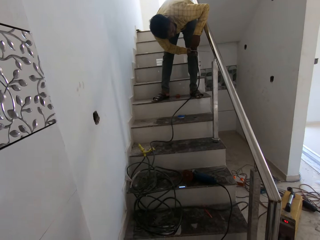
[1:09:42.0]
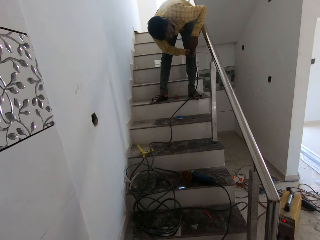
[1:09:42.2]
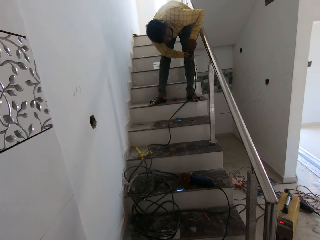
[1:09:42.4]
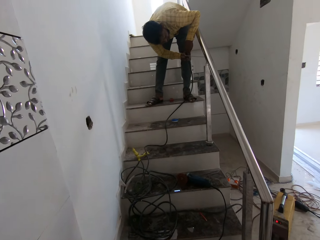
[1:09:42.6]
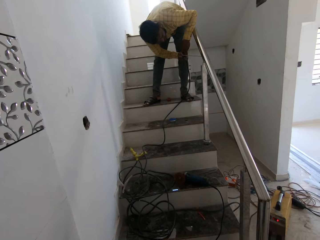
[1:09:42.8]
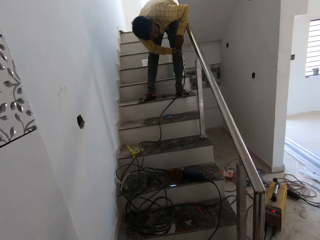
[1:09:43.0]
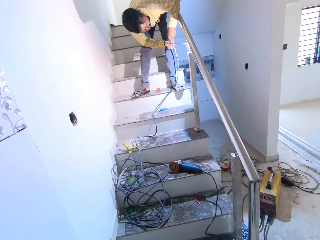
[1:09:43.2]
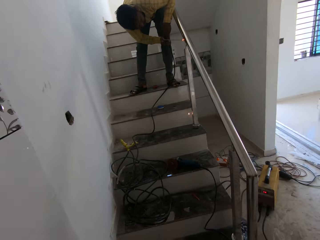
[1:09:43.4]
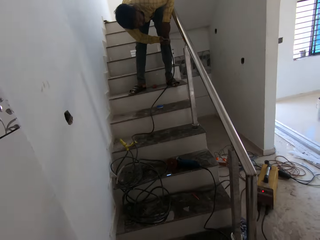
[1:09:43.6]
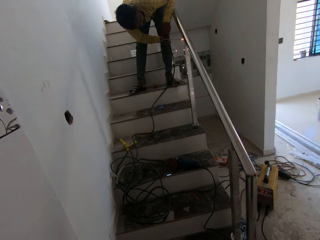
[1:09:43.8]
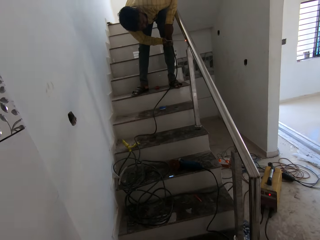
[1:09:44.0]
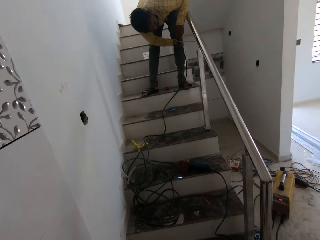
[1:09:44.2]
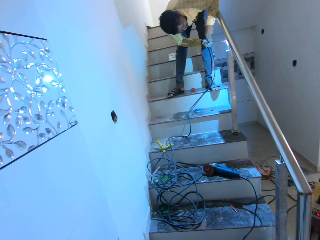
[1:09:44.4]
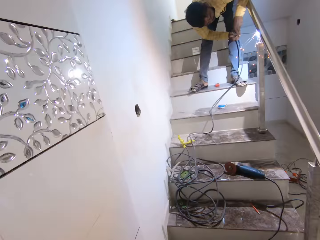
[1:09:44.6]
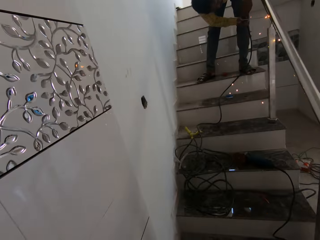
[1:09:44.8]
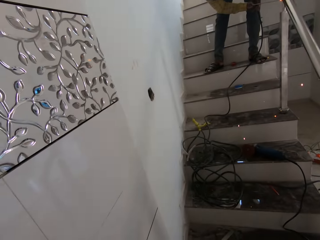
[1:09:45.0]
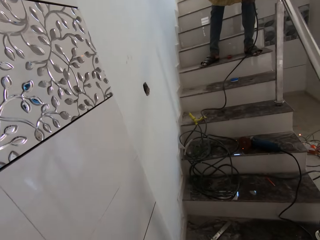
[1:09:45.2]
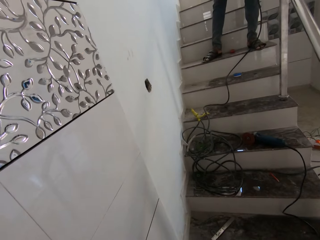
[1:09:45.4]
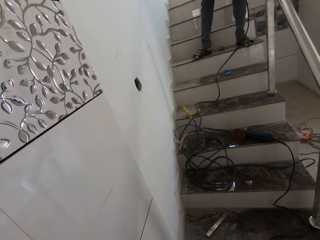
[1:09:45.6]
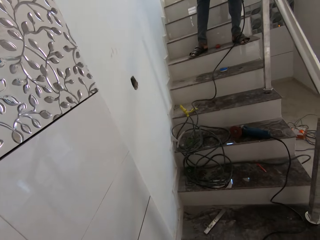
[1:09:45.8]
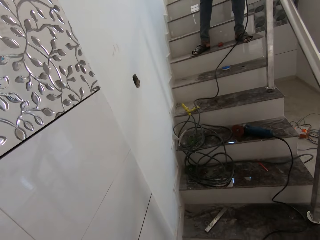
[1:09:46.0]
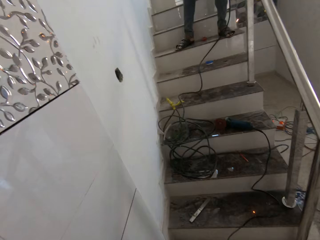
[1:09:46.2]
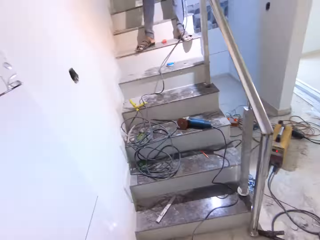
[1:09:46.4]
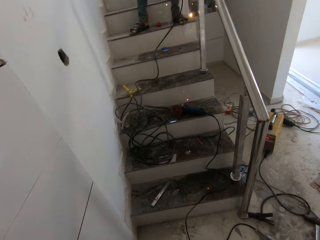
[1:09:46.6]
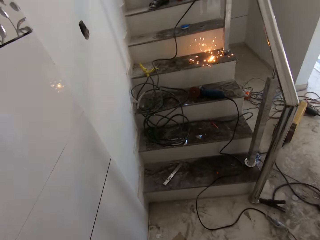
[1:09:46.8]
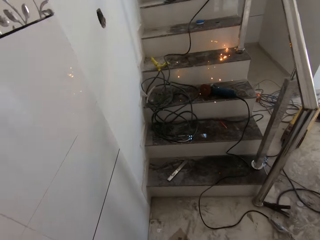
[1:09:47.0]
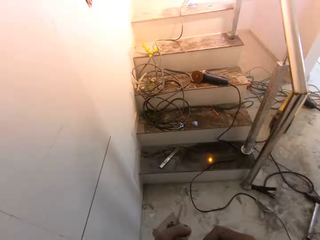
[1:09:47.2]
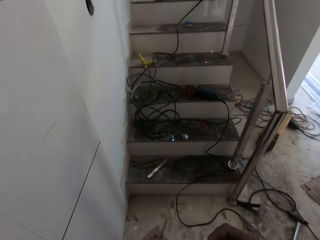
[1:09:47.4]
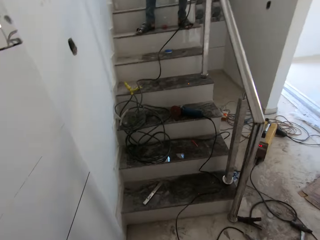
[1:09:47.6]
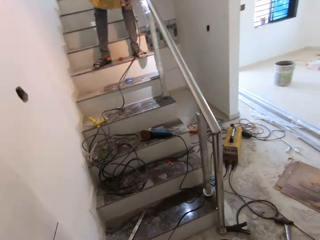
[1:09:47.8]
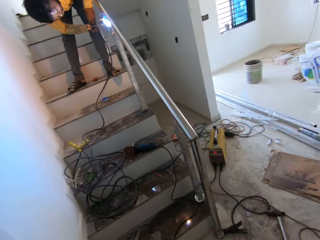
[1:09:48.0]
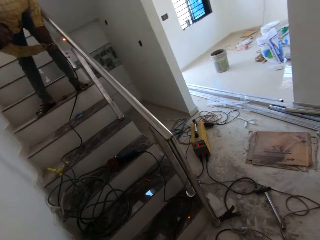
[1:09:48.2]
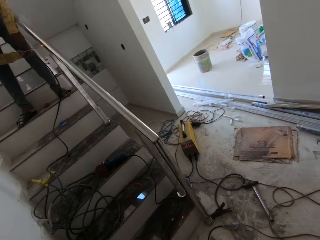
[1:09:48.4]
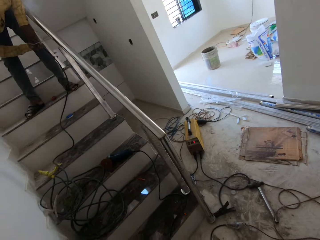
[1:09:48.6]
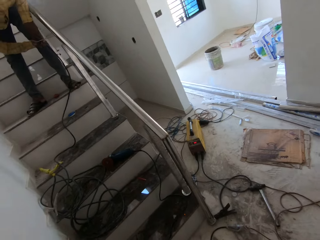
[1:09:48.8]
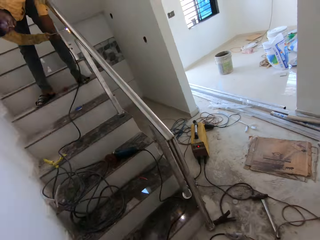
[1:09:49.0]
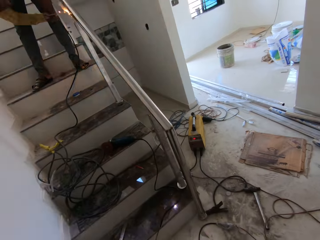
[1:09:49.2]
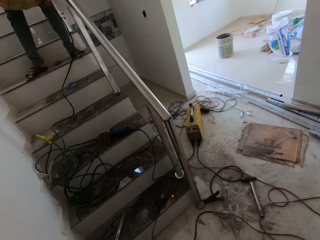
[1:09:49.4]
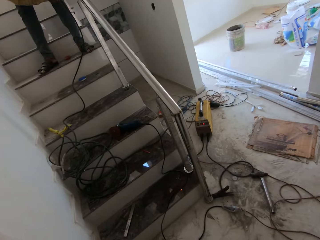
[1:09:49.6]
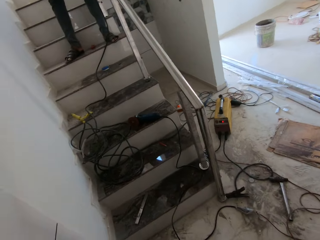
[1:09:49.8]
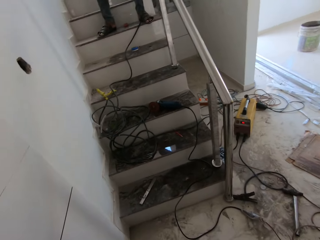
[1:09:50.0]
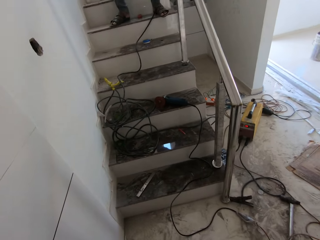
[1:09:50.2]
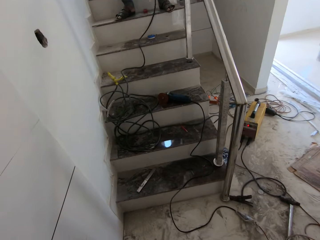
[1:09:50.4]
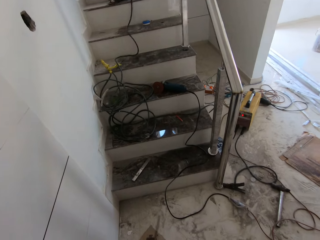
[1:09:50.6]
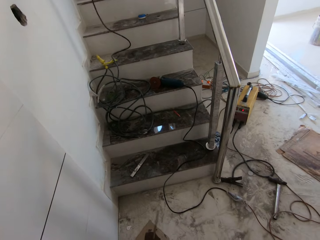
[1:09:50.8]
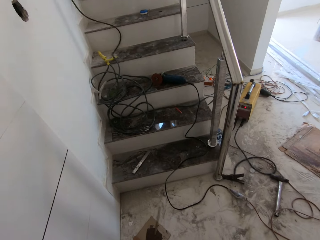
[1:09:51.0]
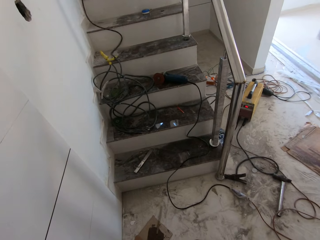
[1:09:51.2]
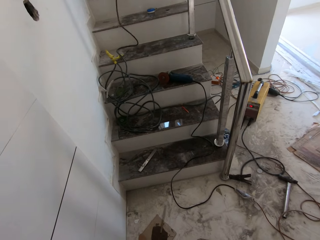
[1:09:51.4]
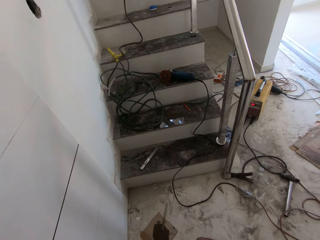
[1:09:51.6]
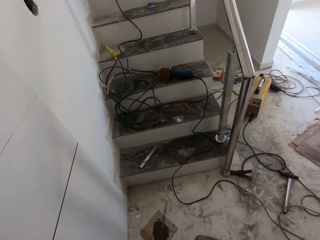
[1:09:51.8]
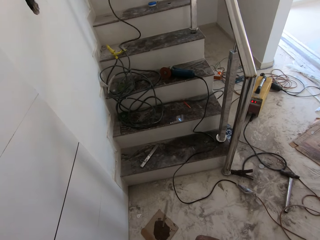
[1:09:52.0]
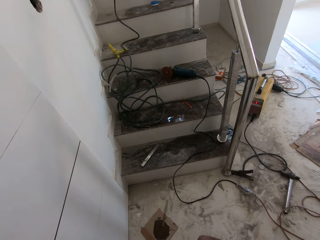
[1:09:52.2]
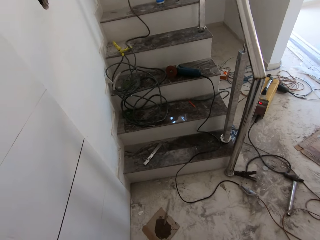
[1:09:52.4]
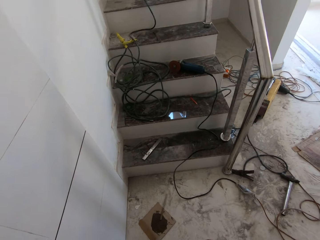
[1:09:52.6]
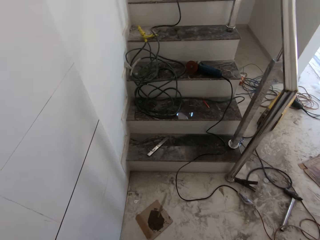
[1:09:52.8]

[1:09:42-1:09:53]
The man welds the handrail with the welding tool in his right hand.

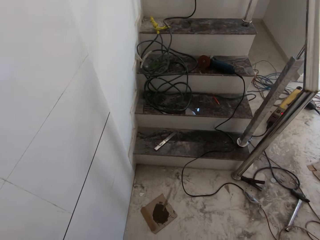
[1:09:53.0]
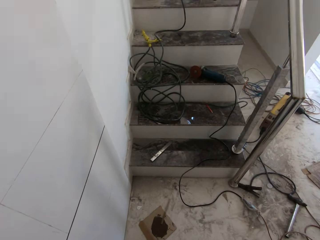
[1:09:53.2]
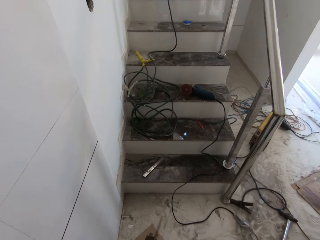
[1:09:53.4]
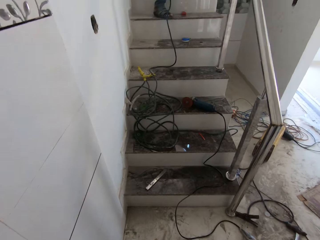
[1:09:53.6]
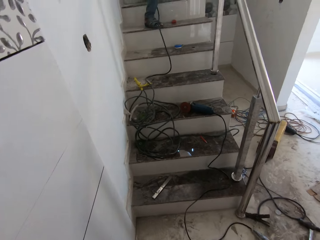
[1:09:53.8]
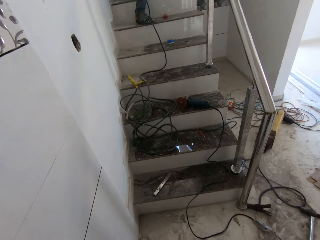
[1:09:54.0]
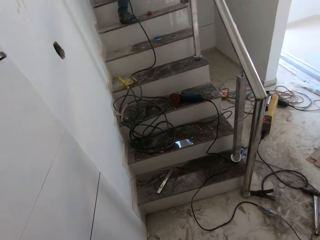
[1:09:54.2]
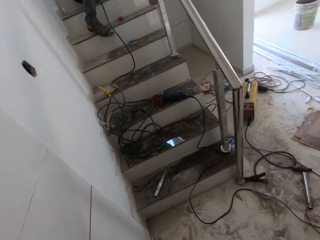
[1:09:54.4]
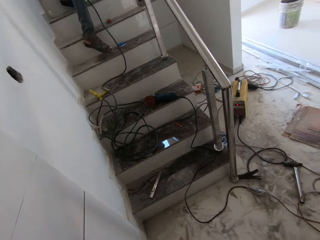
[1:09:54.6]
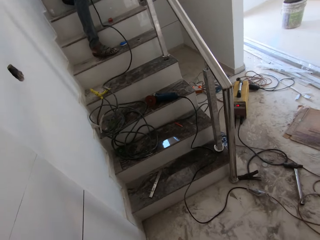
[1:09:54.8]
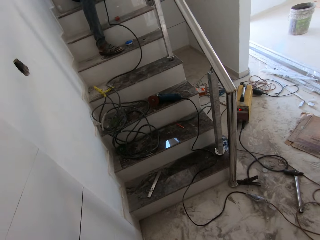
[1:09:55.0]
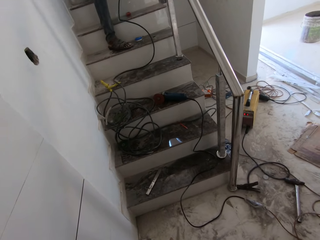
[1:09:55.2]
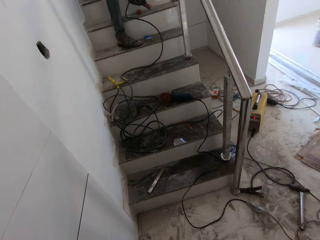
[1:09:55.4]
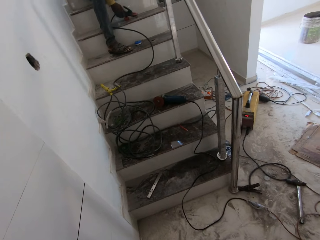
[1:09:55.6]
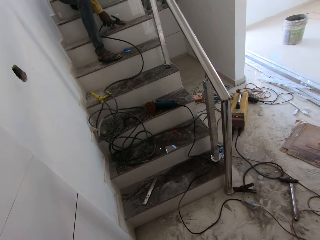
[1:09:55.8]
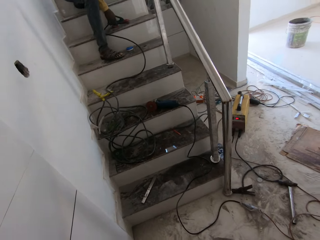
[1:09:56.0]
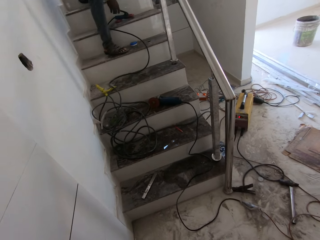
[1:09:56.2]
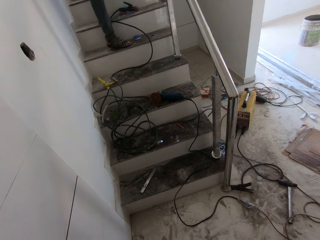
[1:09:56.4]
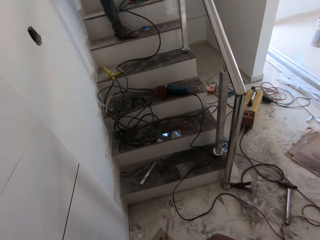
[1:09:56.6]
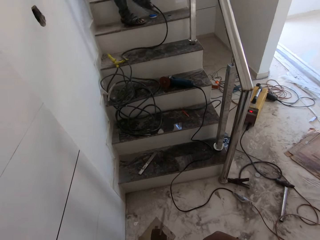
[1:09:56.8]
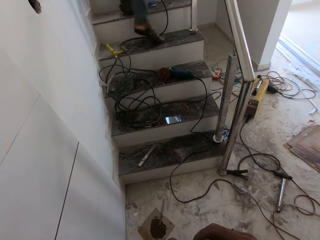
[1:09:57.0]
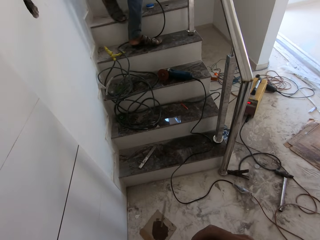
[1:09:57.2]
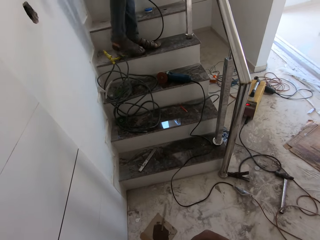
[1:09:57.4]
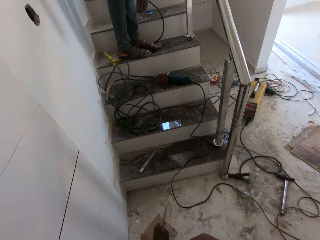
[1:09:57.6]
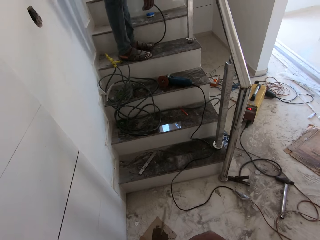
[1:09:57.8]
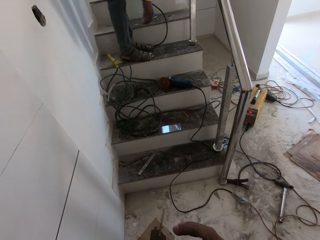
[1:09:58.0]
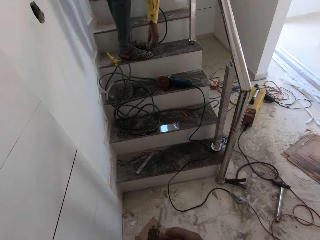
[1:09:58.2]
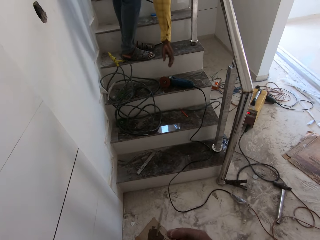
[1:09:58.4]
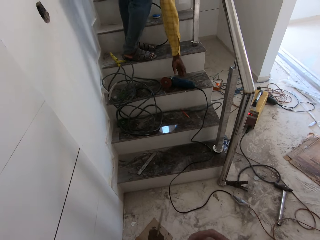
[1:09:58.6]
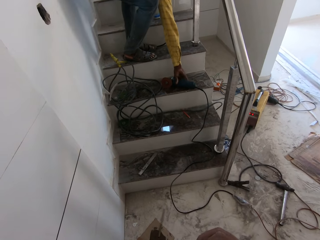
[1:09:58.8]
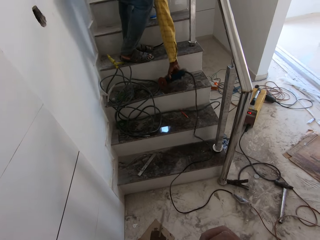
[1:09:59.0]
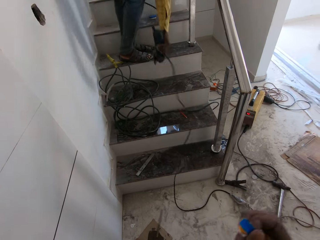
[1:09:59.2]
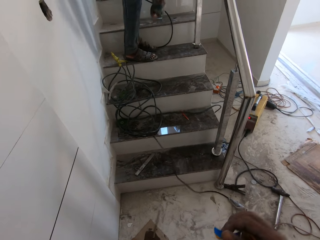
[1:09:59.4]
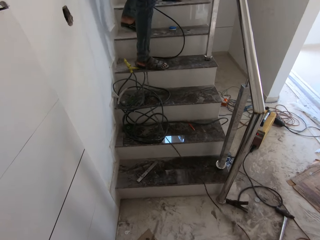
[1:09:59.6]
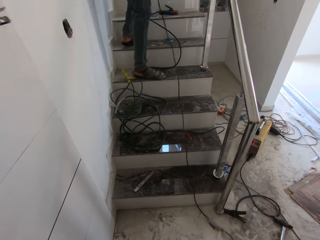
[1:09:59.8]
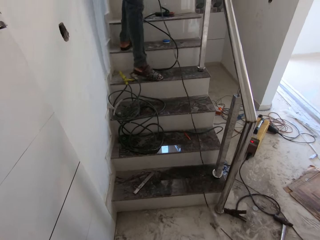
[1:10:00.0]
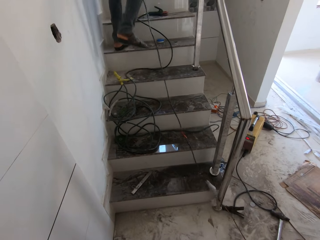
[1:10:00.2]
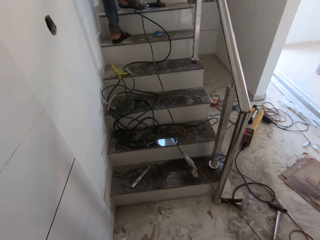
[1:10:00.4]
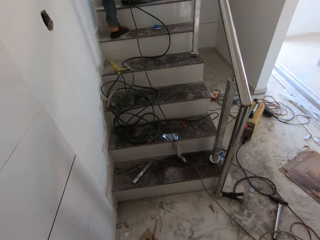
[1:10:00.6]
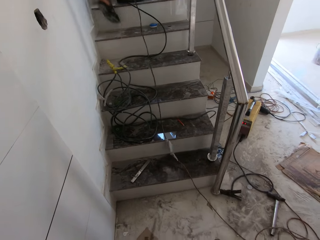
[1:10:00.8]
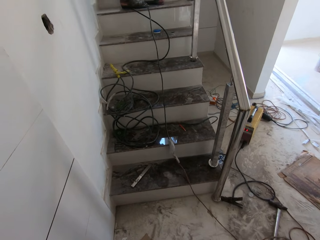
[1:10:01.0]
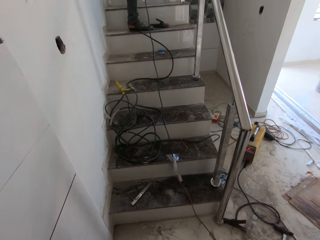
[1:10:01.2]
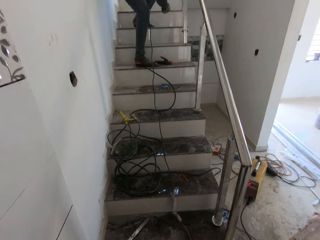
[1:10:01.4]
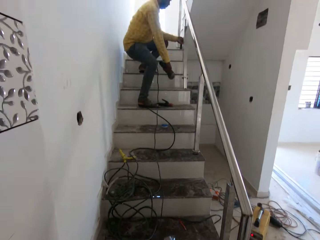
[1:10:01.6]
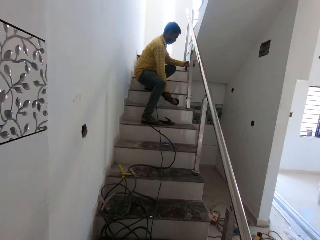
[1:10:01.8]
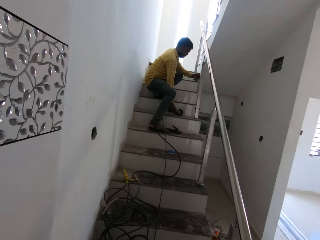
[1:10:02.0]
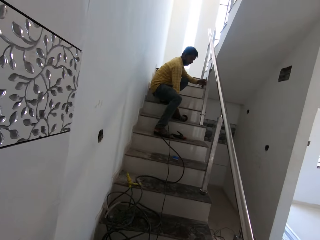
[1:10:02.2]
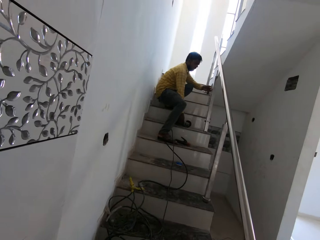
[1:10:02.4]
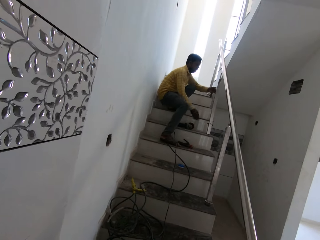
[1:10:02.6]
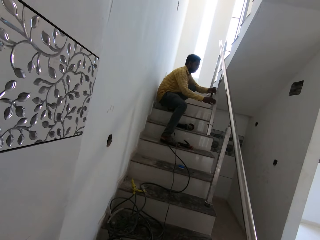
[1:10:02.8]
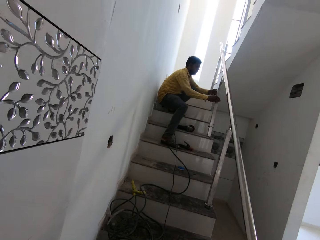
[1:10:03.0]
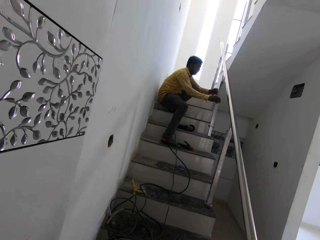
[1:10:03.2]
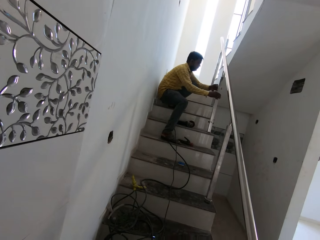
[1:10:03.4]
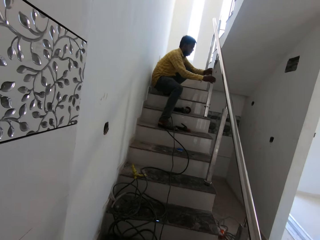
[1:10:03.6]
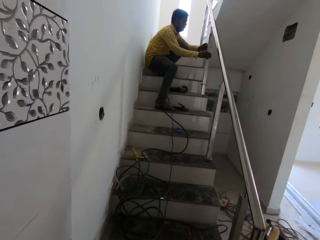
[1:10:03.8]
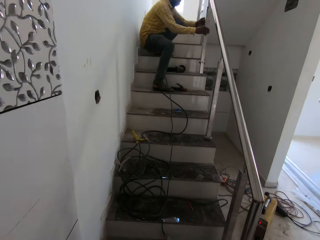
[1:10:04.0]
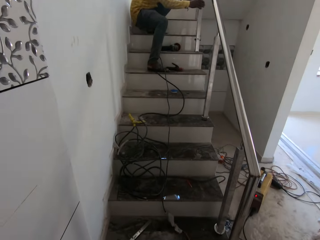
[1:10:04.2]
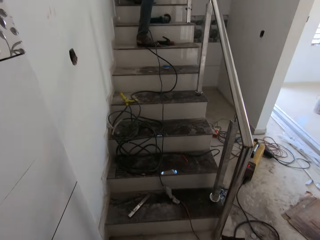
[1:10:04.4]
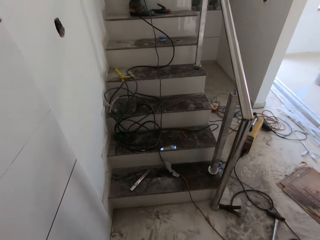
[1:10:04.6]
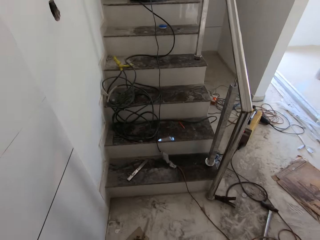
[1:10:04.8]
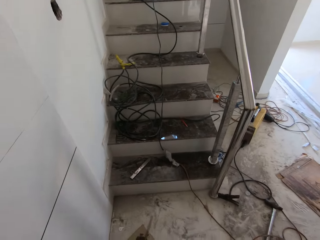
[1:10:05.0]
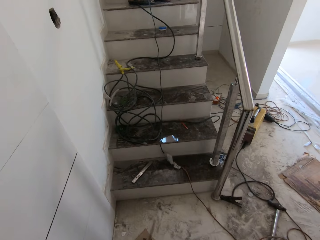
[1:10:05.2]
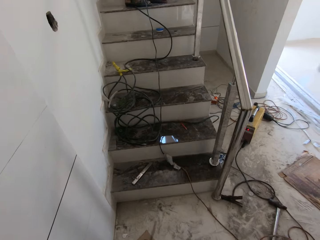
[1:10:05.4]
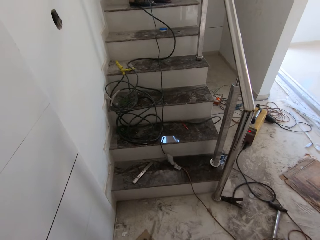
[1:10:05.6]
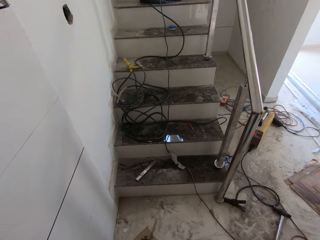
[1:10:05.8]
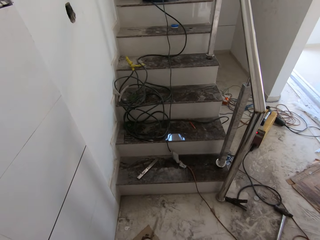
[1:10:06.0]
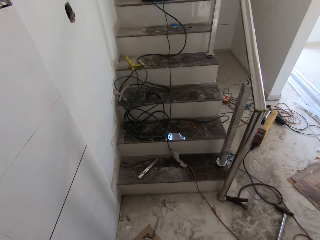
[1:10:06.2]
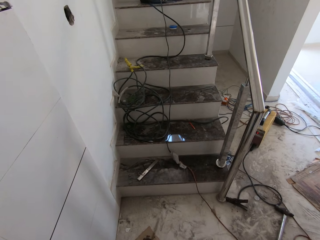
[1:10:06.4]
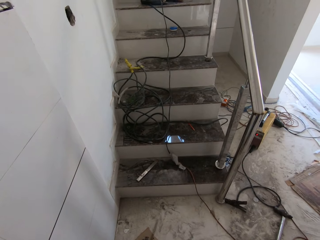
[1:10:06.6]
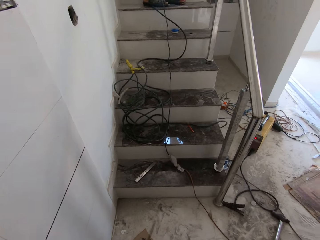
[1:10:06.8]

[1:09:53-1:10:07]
The man puts the welding tool on the stairs with his right hand. He picks up the angle grinder with his right hand. The camera wearer tears off the sachet with his right hand. The man walks up the stairs. He puts the angle grinder on the stairs with his right hand. He adjusts the baluster of the handrail with both hands.
